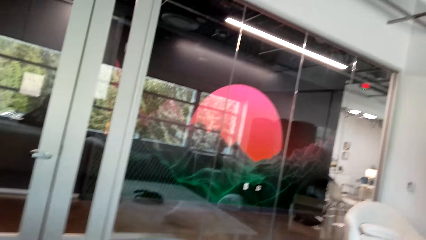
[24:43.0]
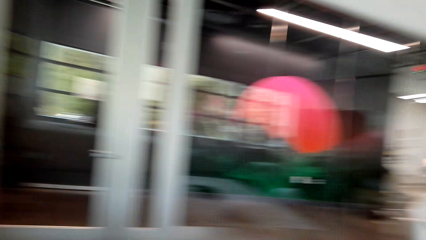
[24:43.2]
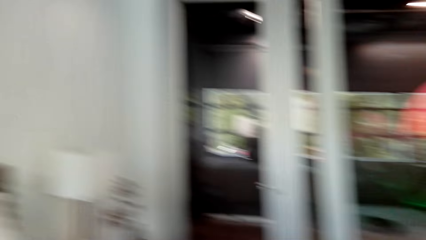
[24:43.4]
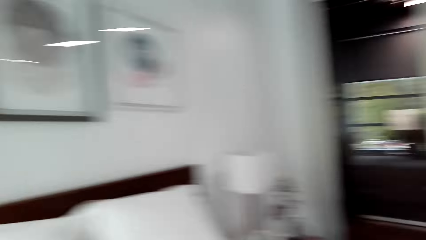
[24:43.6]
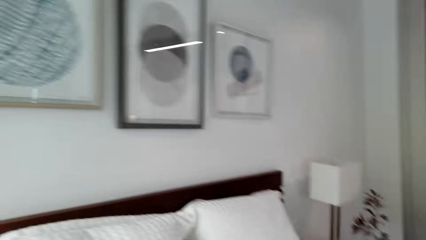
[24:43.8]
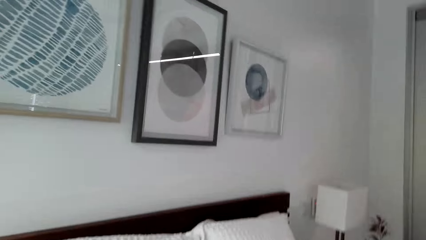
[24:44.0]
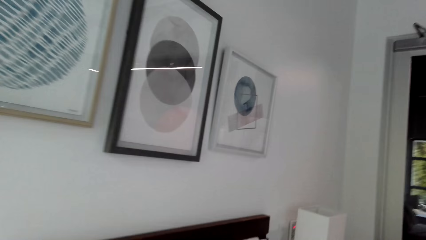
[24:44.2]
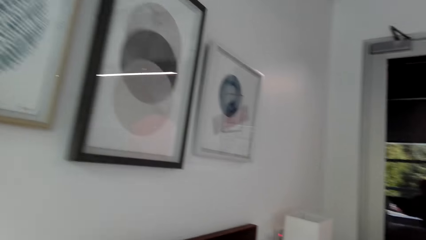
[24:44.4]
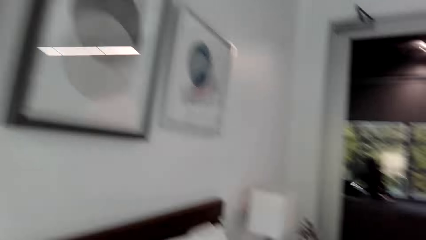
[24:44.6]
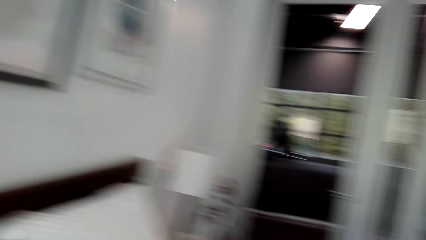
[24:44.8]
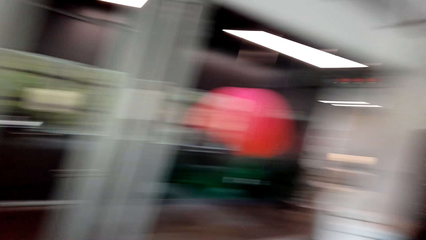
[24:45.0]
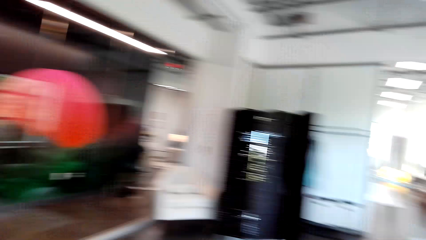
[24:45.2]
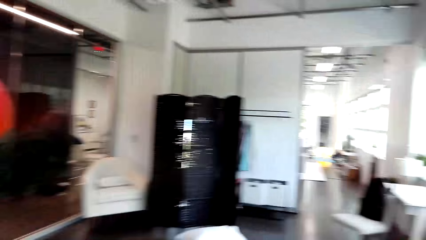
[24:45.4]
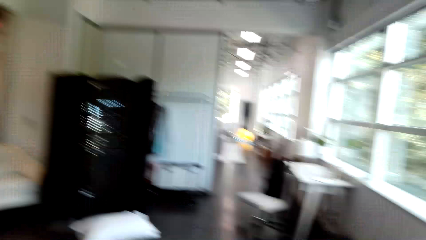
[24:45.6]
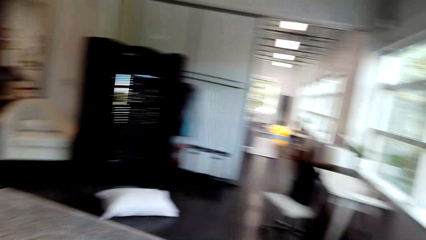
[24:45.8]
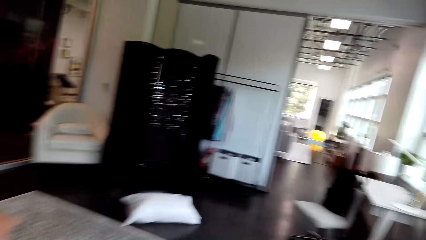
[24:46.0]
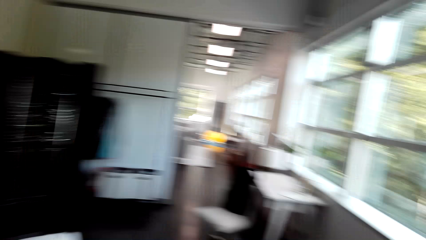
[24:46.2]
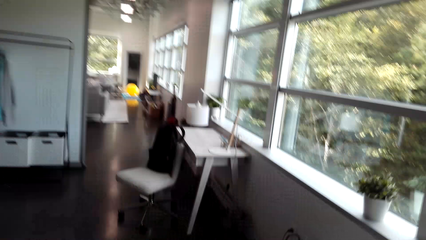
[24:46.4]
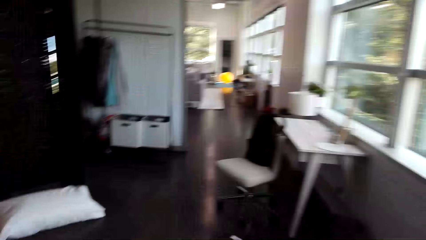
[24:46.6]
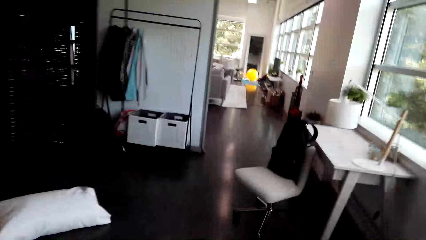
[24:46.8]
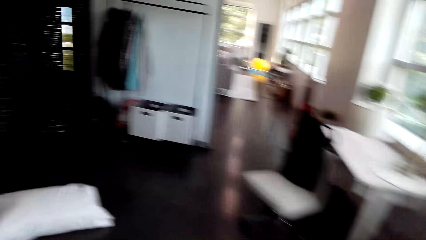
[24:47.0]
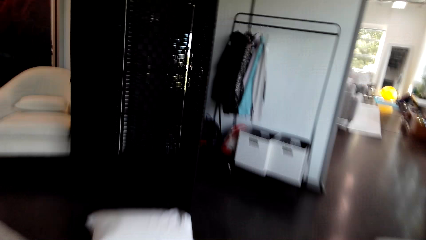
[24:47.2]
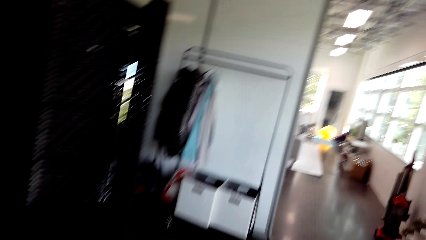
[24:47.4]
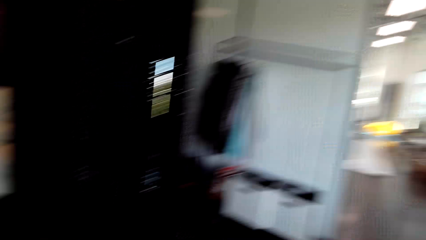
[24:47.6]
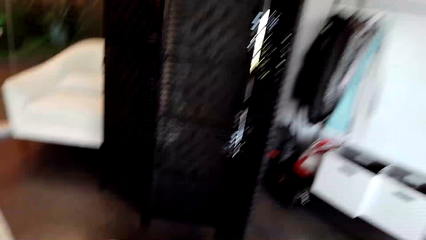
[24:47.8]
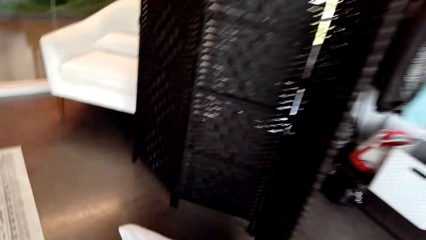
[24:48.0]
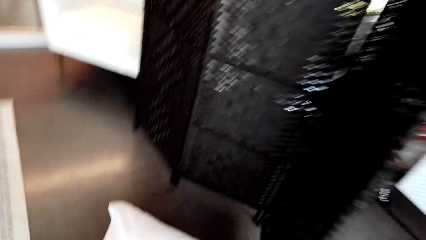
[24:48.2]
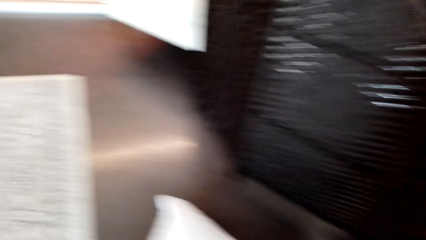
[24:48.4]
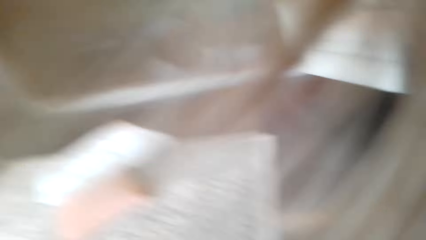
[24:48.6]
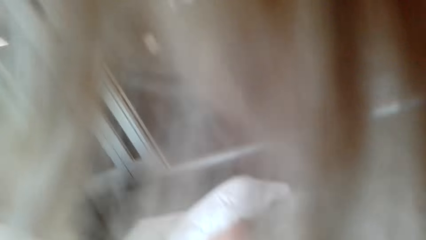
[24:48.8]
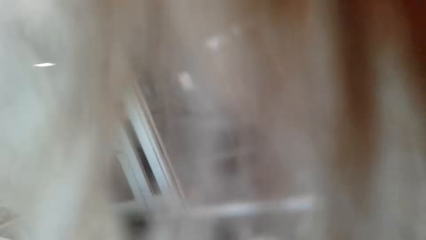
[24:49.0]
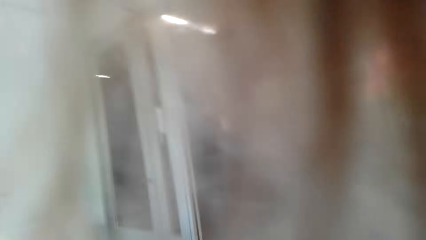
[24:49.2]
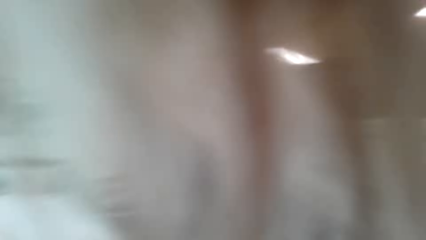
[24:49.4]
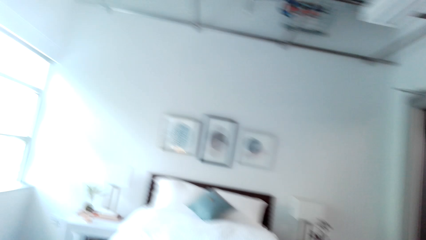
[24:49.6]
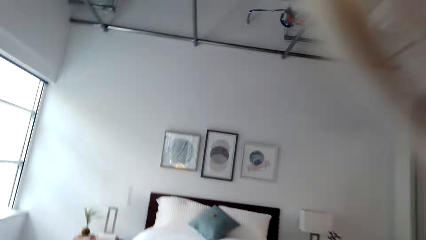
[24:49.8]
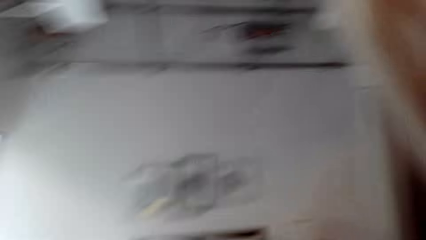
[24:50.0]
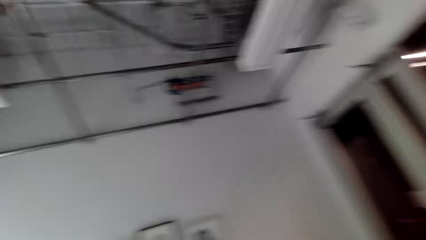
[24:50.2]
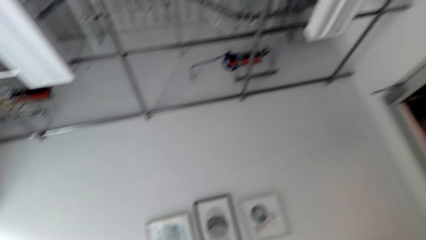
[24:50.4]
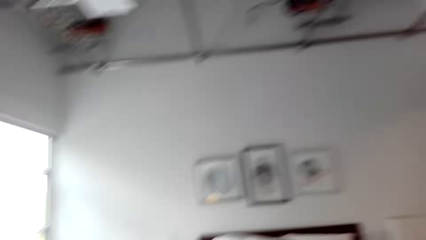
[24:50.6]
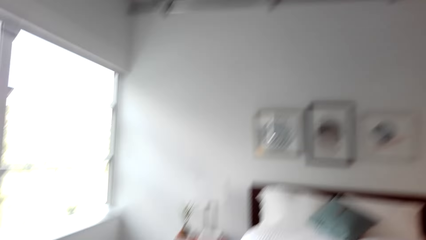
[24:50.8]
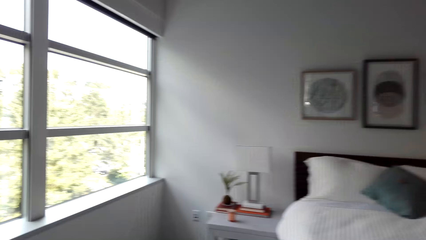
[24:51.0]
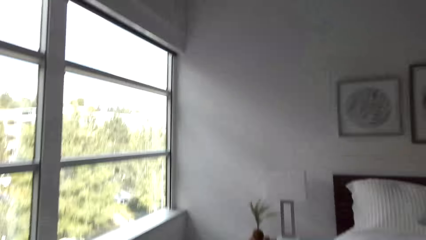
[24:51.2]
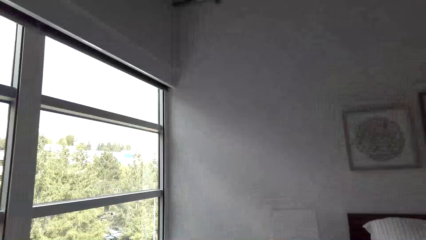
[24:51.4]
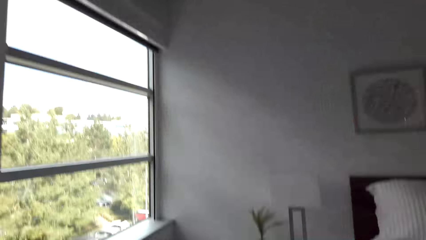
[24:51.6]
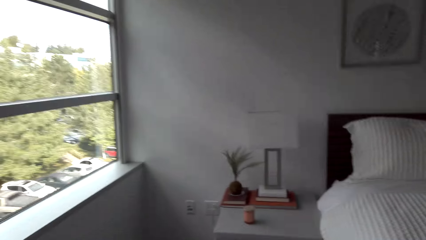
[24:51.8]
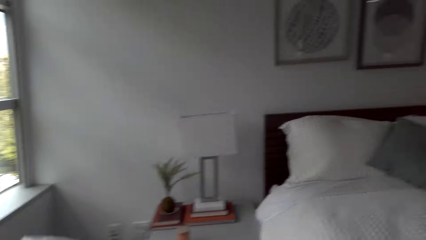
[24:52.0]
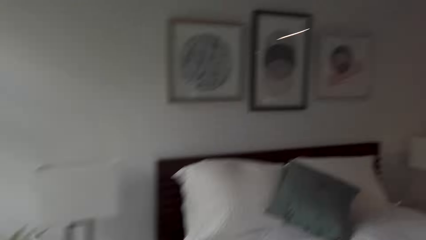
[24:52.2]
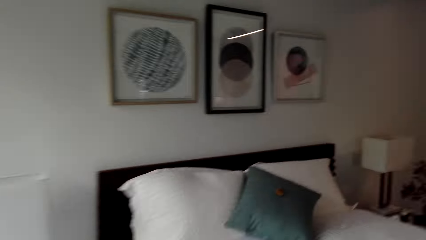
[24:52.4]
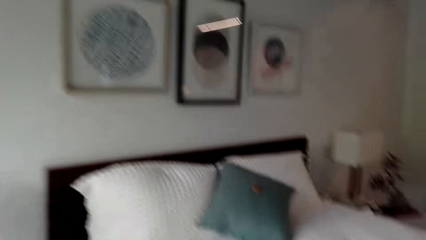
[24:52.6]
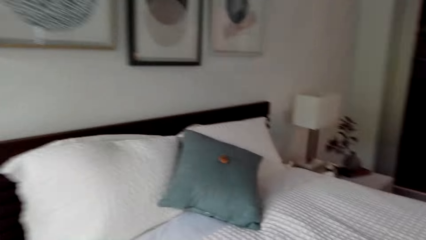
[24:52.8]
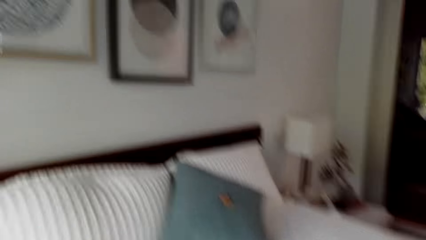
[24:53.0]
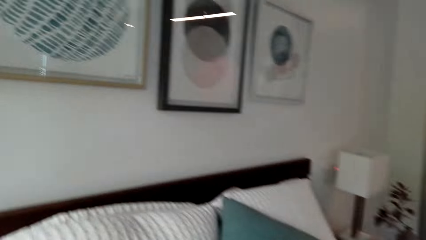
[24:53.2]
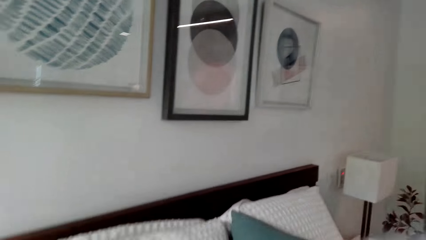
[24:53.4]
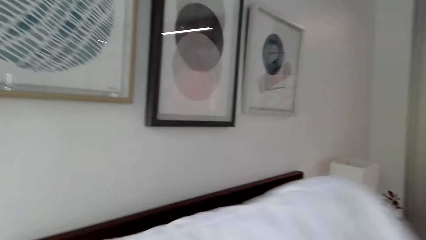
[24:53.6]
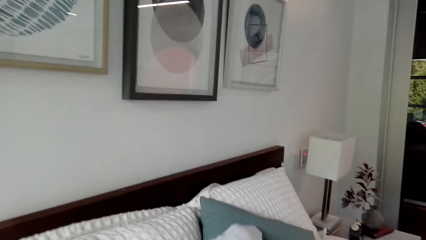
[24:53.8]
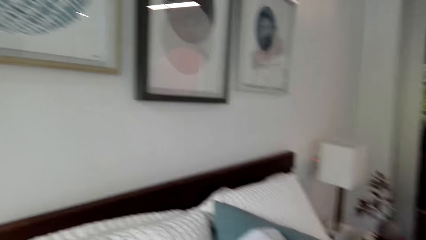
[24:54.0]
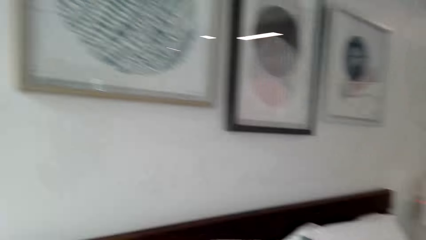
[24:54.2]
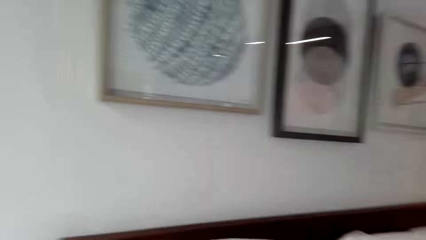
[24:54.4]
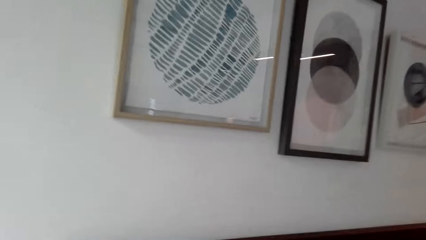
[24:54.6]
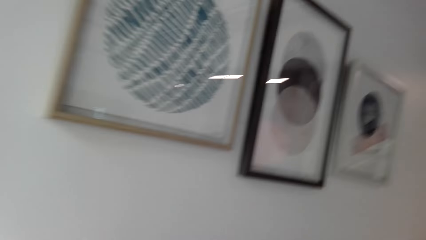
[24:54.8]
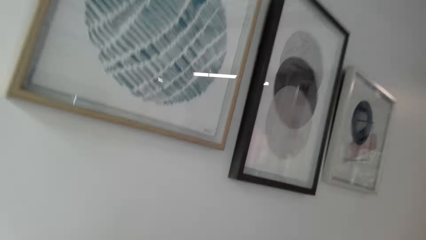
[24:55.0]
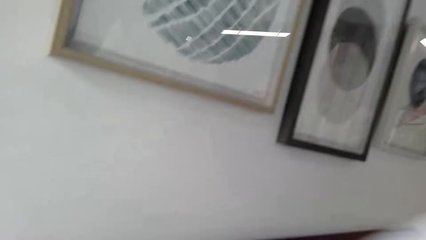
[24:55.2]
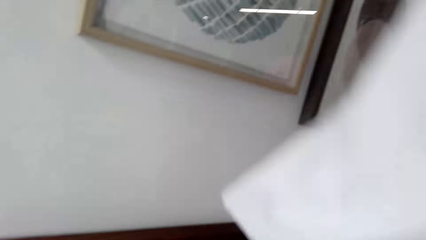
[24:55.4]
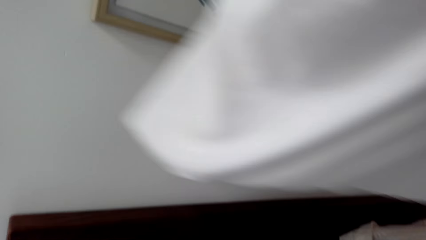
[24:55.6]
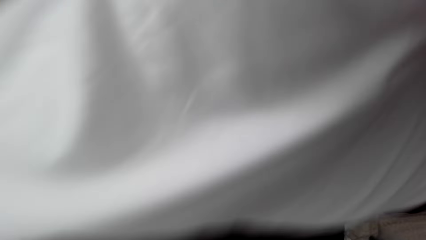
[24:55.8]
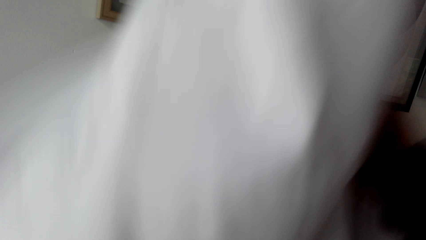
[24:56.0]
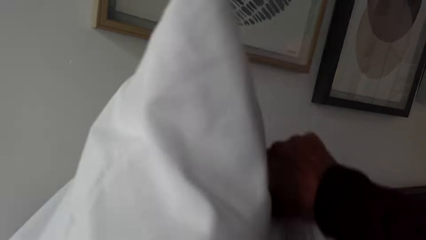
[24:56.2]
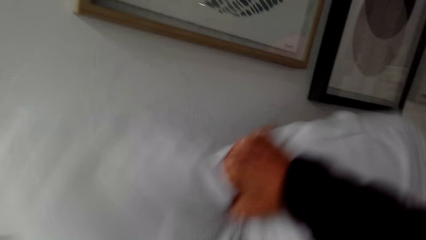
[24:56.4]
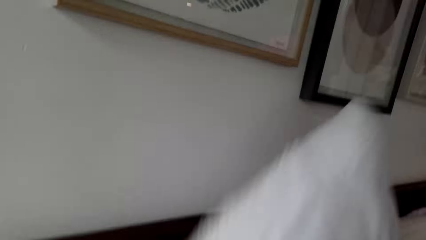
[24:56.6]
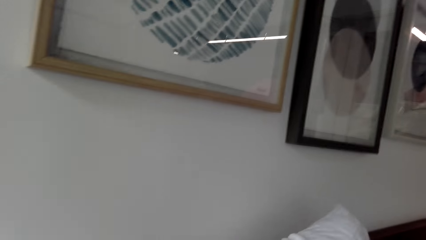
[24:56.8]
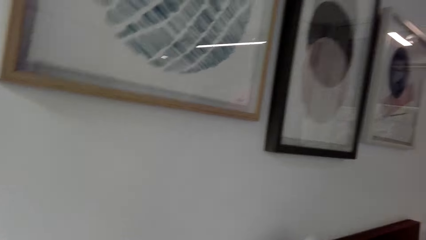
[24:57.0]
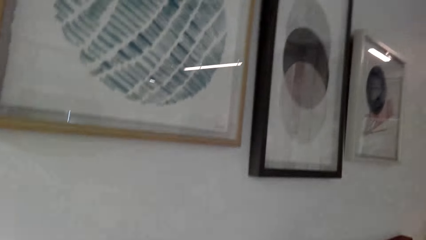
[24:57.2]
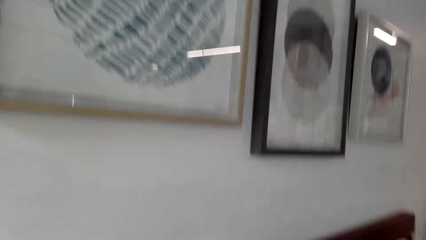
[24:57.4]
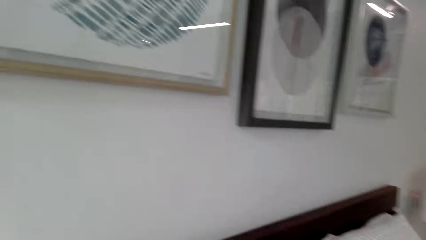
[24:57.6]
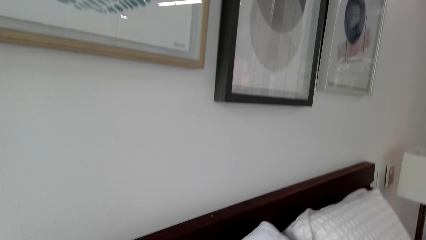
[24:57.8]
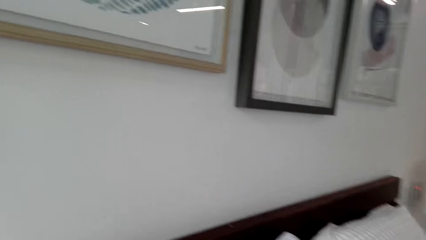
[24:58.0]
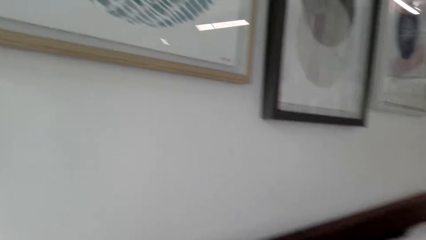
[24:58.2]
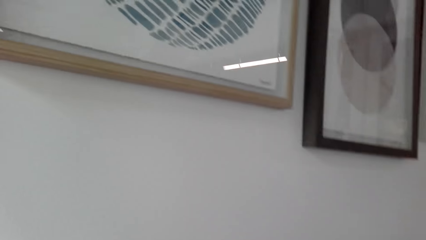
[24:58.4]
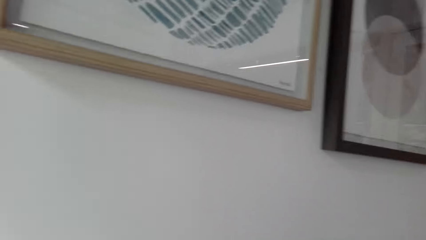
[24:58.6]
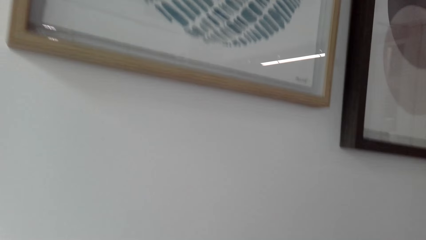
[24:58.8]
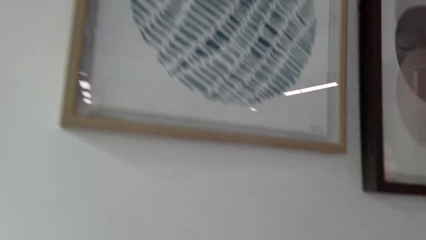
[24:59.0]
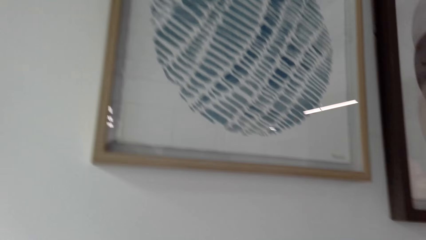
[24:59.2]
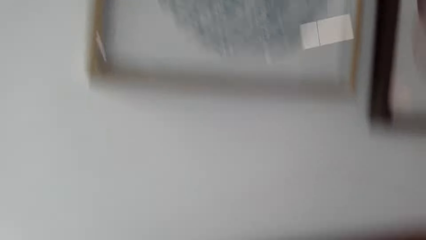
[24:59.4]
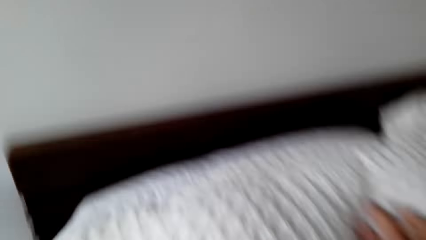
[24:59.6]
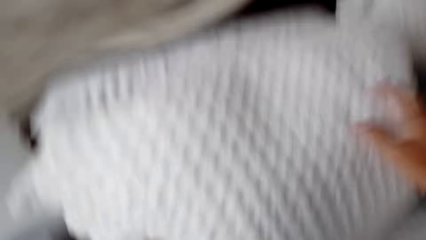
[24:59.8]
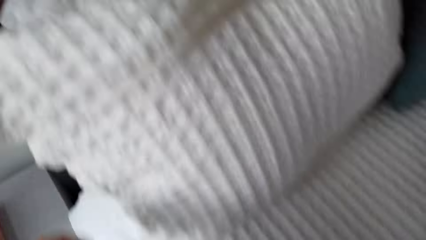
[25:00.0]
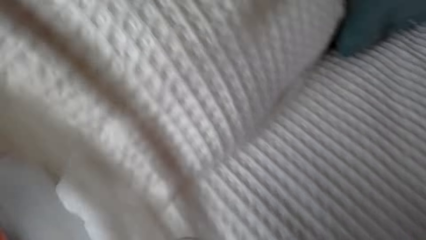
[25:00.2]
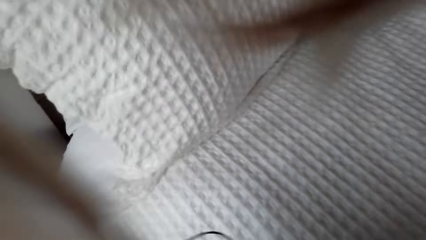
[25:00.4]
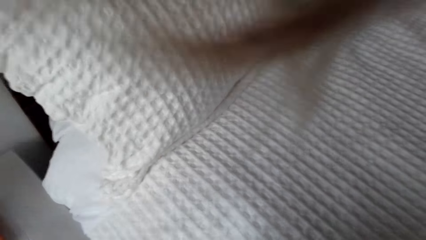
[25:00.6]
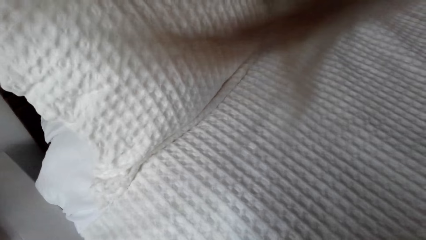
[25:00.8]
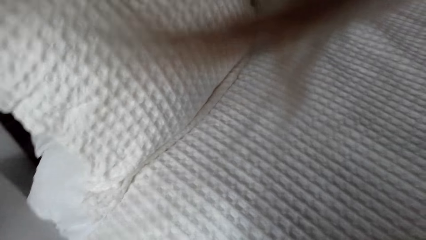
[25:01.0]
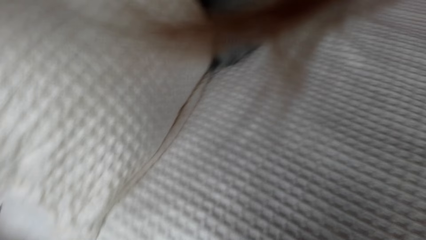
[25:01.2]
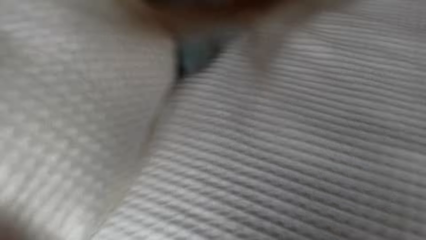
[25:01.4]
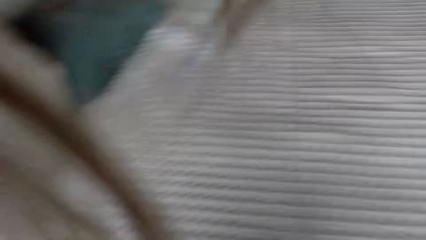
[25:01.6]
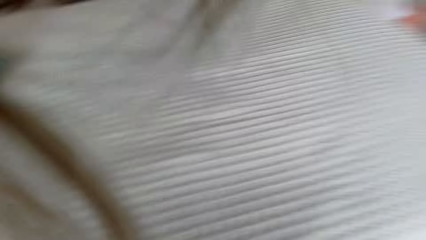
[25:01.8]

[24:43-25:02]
The camera wearer walks in the bedroom. They pick up a pillow from the floor. They walk around the room and put the pillow on the bed.
